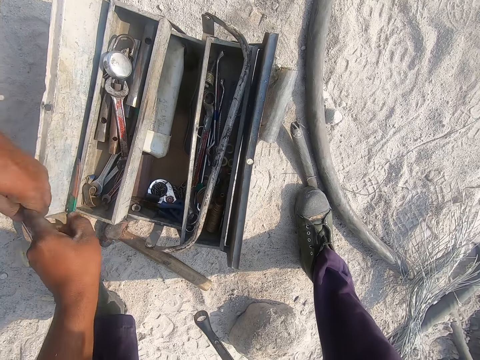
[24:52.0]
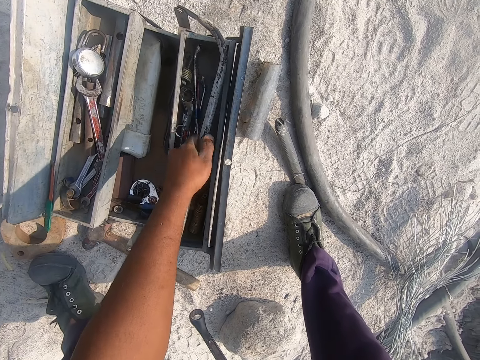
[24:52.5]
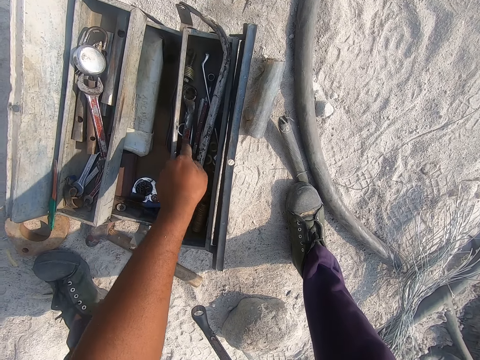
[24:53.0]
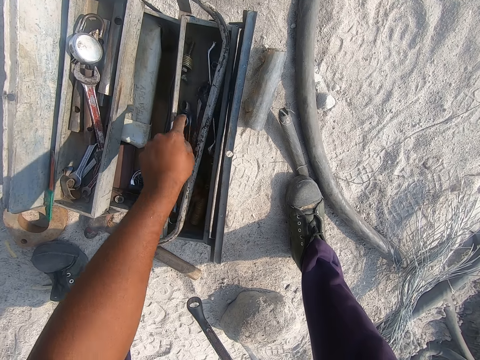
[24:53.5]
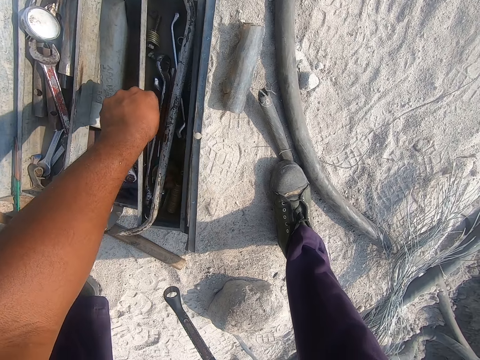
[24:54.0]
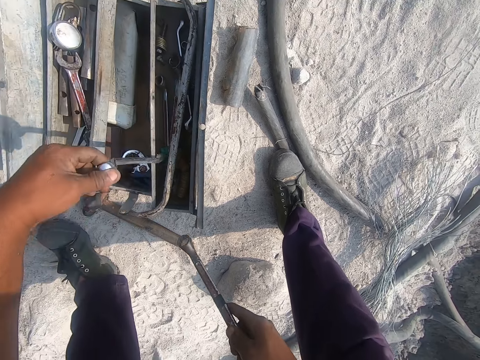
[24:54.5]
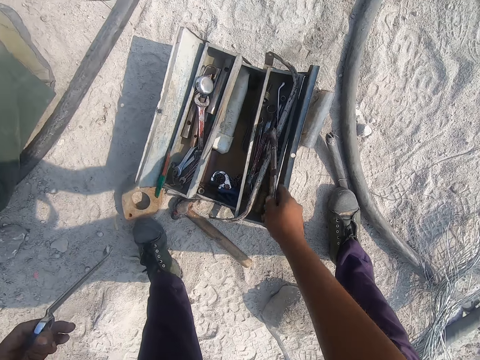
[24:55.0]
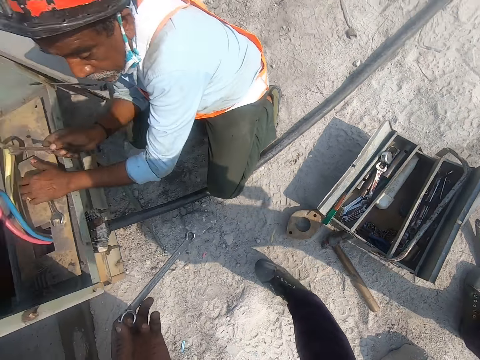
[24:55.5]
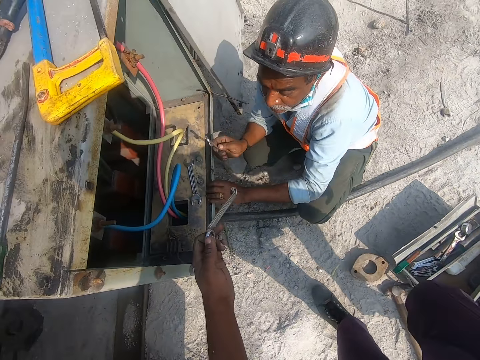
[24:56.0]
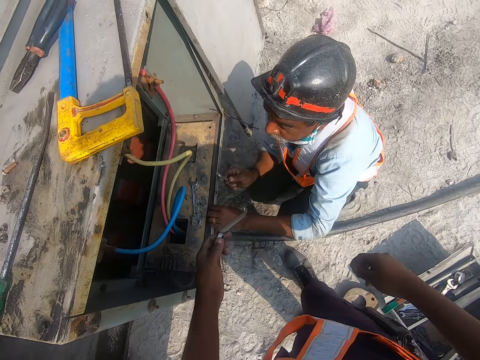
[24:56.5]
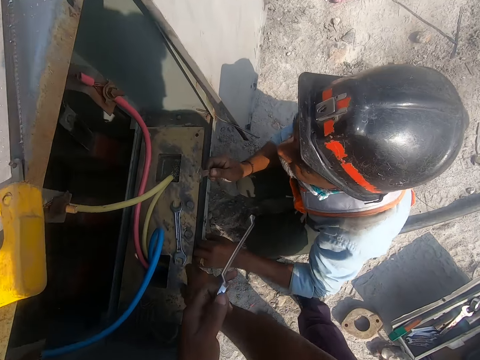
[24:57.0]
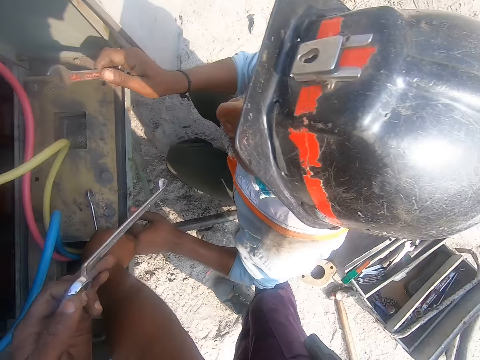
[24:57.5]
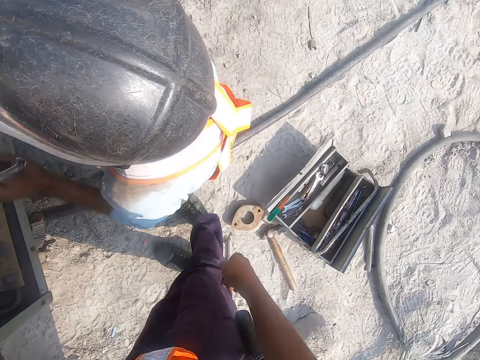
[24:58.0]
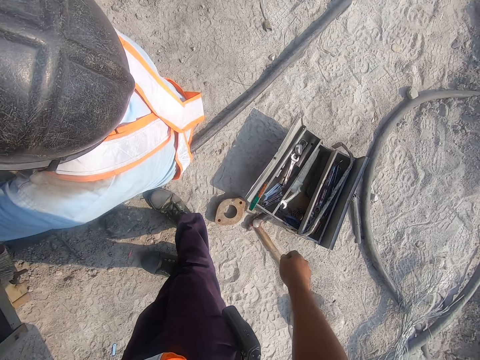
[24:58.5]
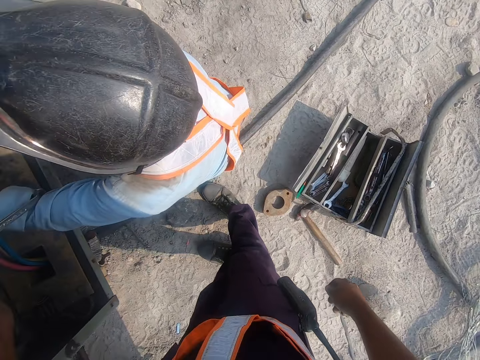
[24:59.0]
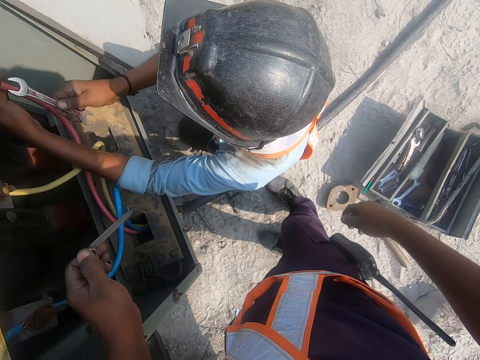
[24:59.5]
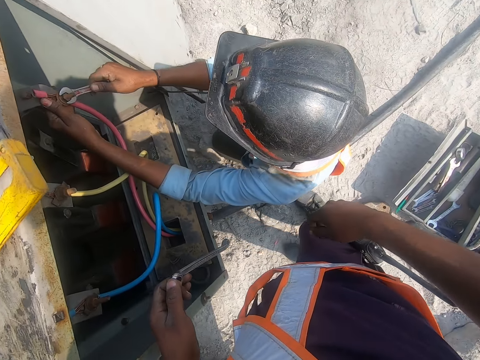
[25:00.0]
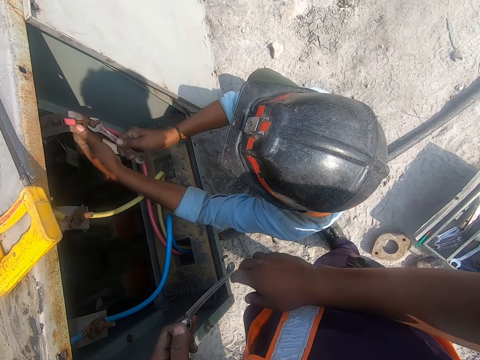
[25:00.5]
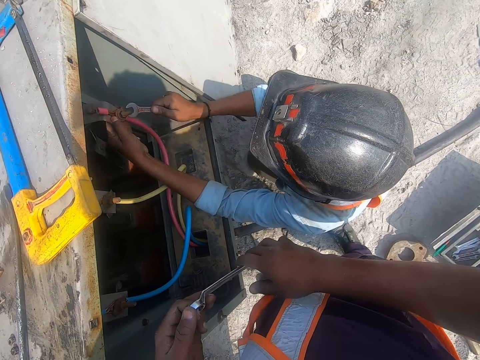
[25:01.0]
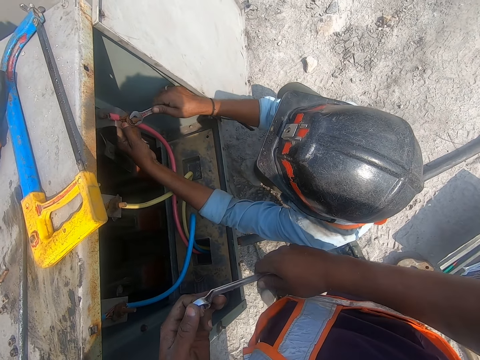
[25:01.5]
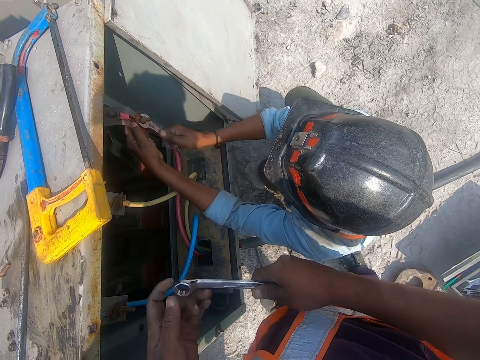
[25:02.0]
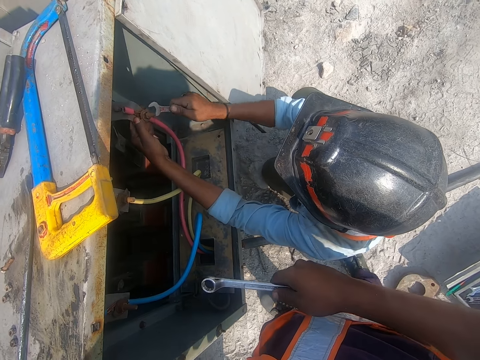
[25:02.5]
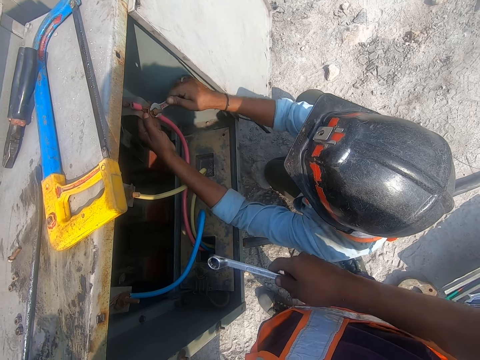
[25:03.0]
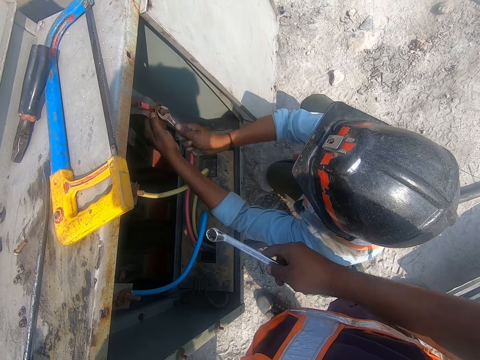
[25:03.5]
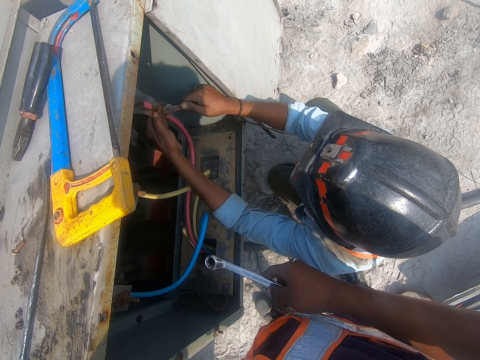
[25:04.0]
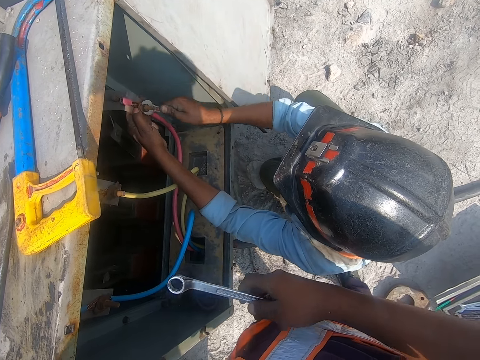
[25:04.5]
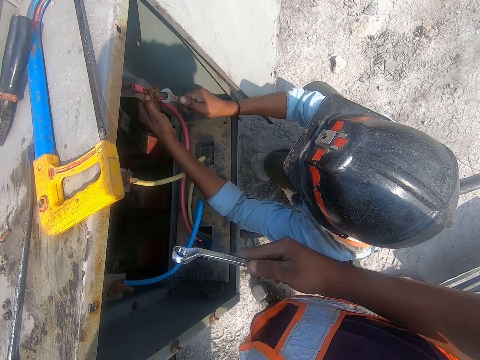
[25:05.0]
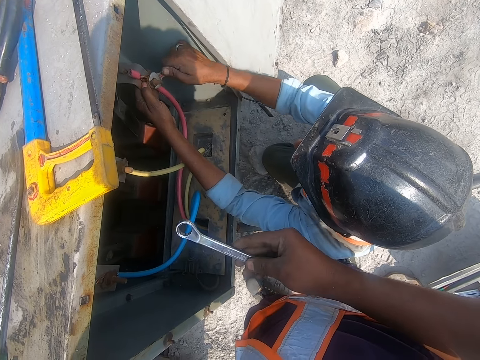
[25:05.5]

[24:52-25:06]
The camera wearer puts the heavy wrench on the toolbox. They pick up an open-end spanner and throw the open-end spanner on the toolbox. A person tightens the bolts with a wrench.

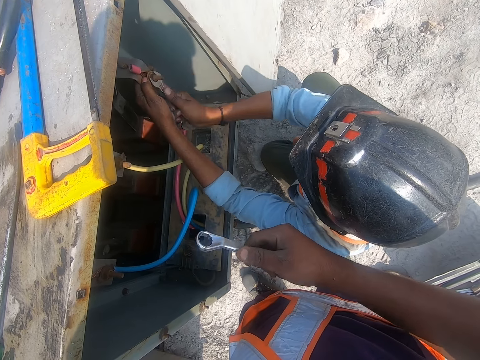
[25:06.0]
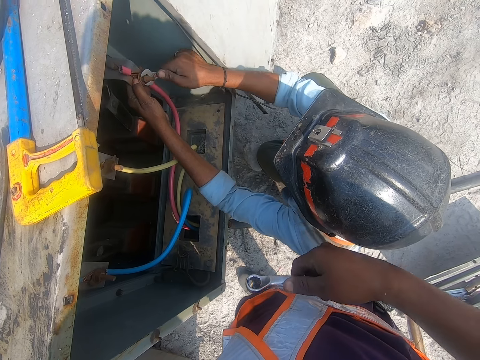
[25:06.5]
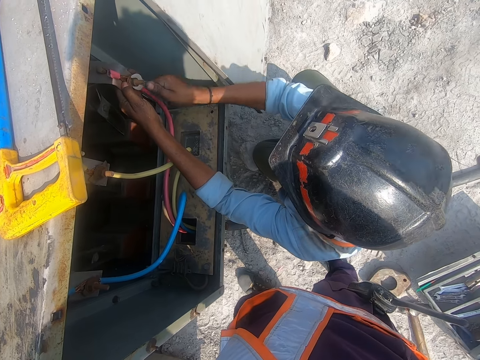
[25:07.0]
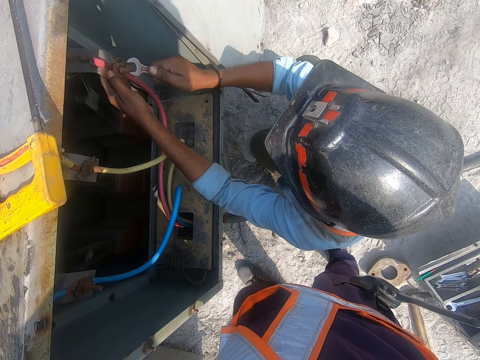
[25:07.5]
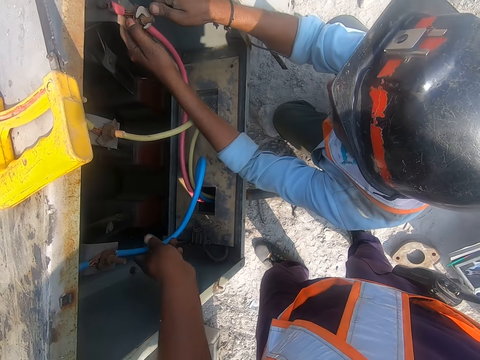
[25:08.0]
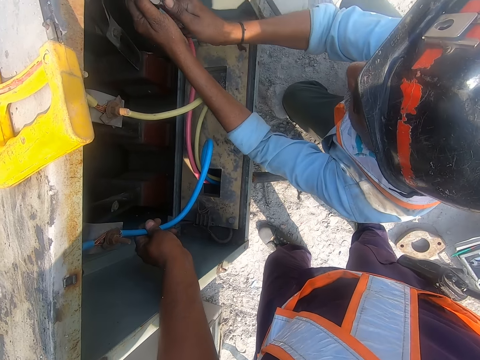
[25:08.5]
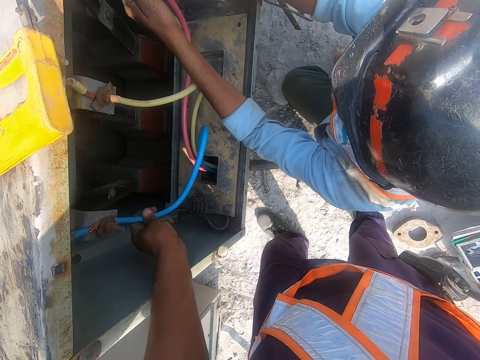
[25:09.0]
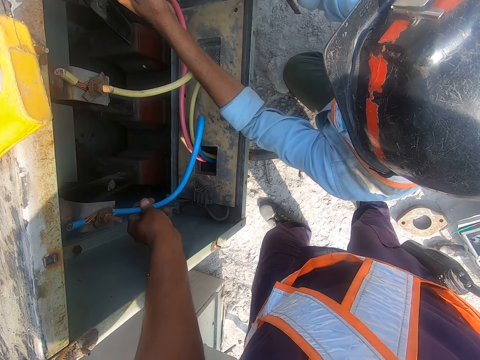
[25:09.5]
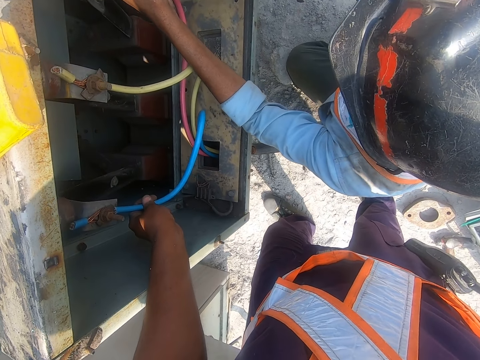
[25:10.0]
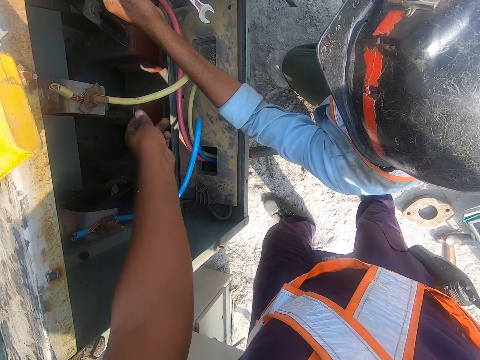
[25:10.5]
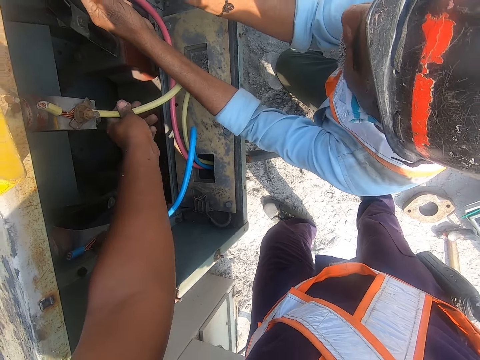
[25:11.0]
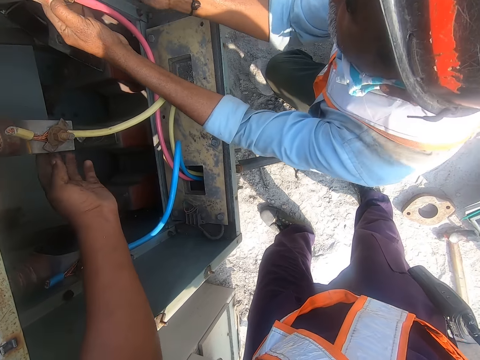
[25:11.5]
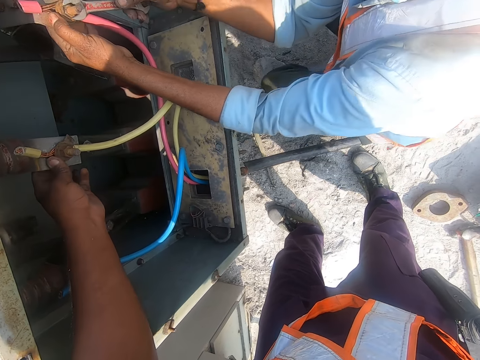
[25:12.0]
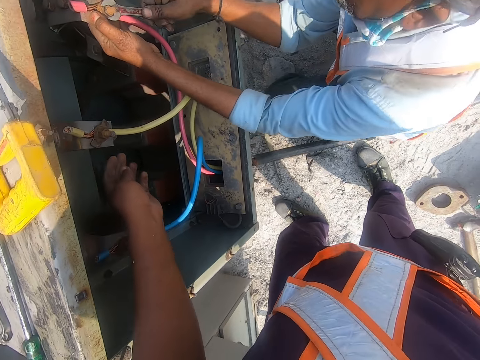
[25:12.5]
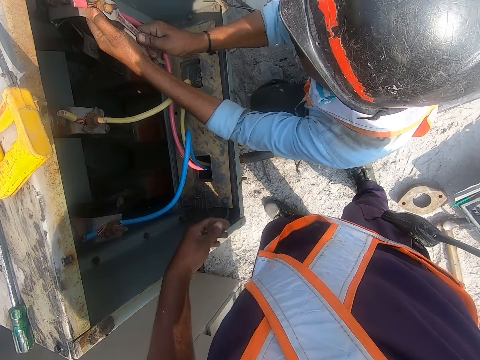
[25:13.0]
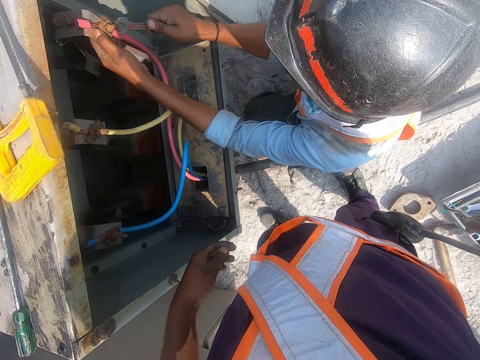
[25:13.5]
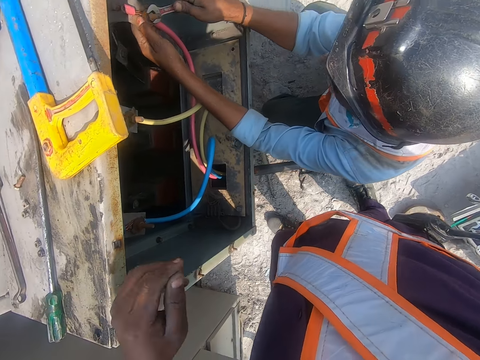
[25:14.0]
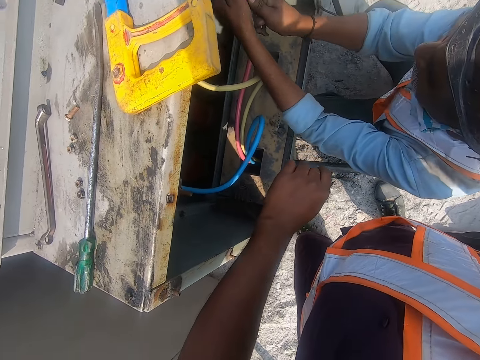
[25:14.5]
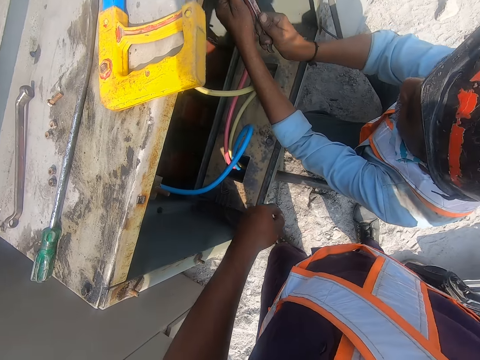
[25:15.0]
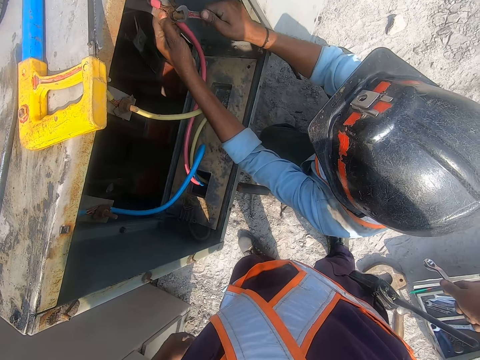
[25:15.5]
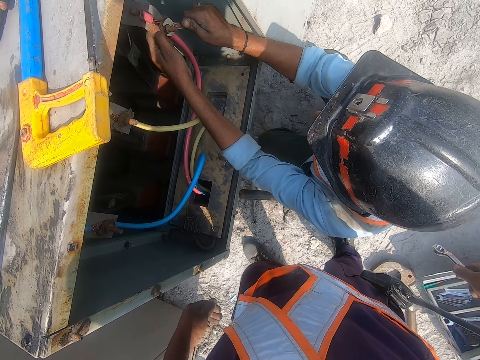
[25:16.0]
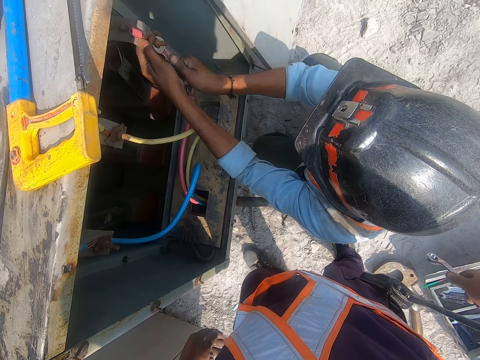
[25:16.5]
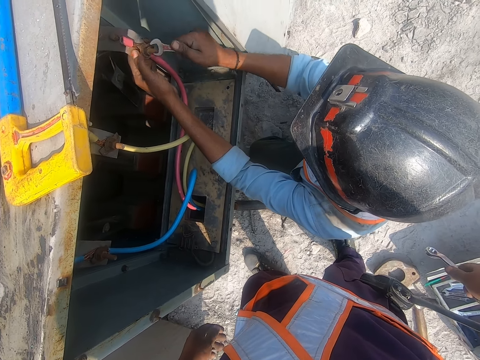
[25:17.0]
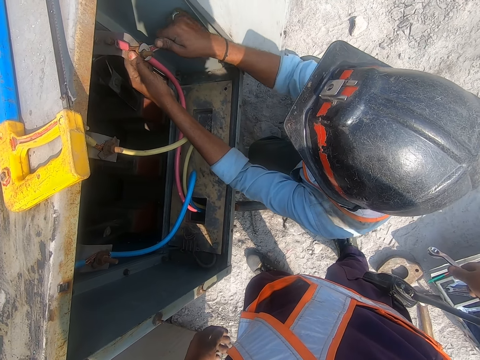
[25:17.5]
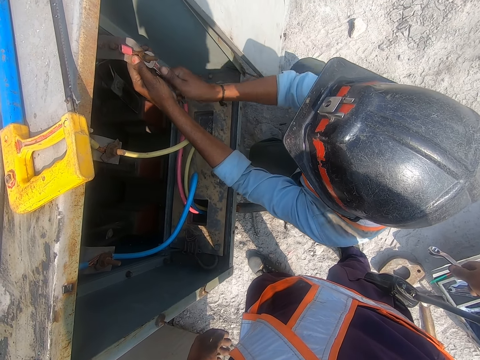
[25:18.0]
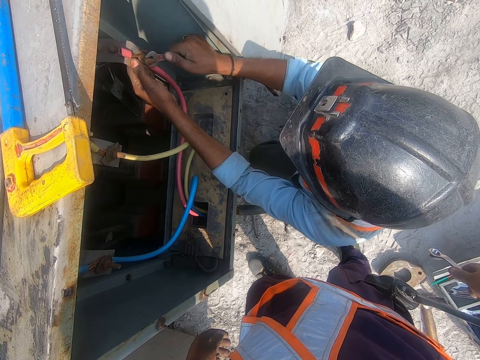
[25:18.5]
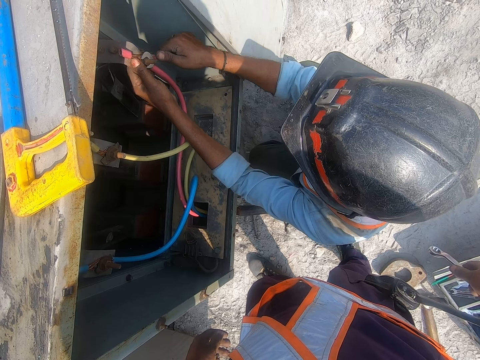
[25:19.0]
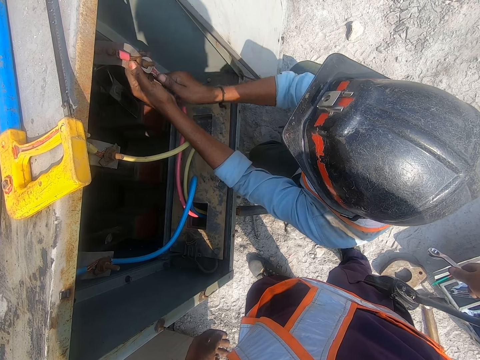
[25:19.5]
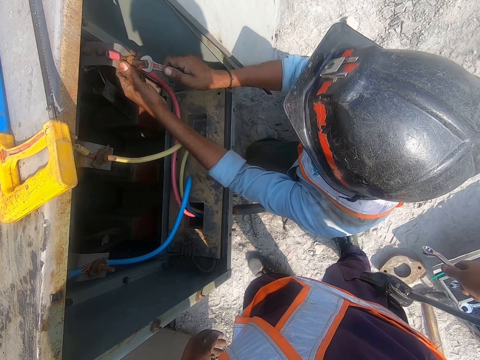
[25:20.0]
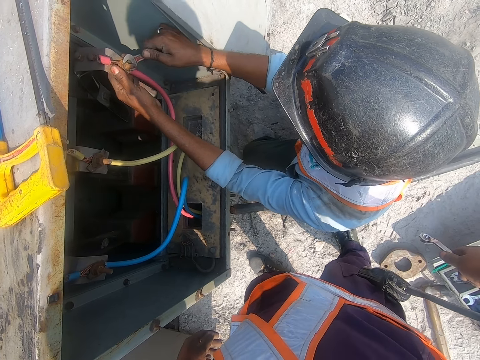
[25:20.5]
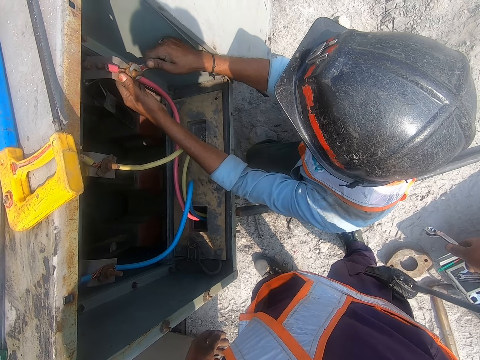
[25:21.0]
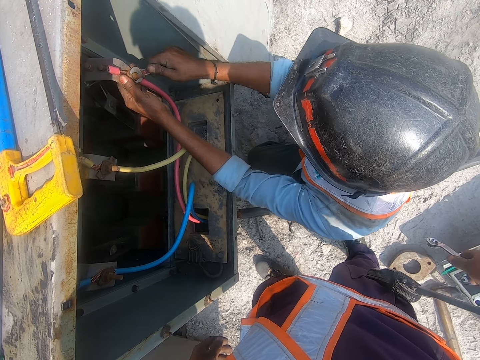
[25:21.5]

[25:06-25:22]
The camera wearer shakes the wire. They touch the cable. They look around. A person tightens the nuts.
